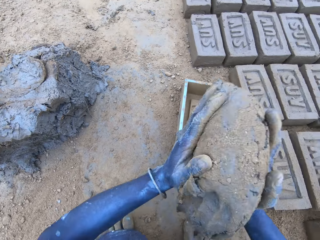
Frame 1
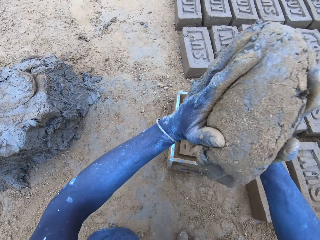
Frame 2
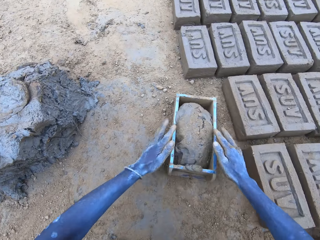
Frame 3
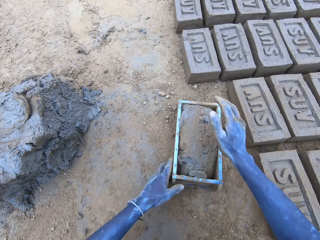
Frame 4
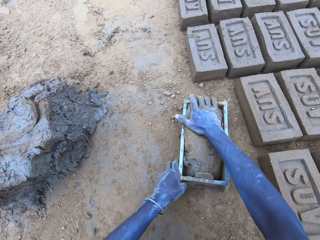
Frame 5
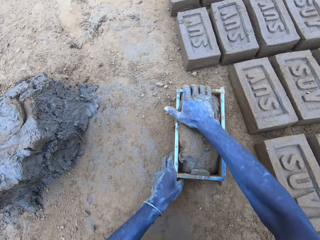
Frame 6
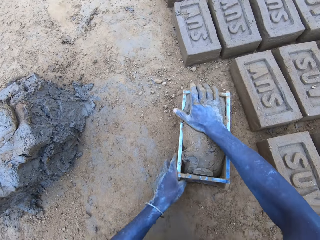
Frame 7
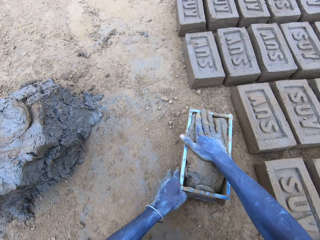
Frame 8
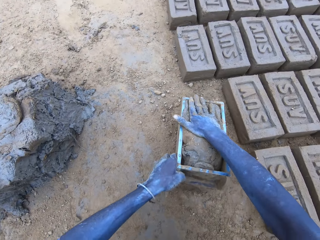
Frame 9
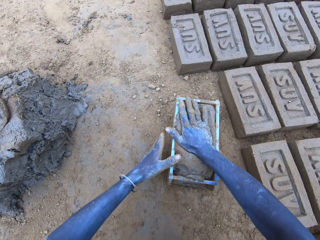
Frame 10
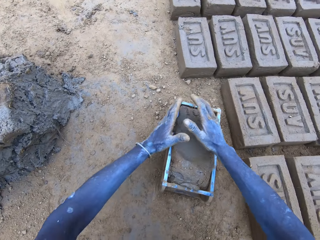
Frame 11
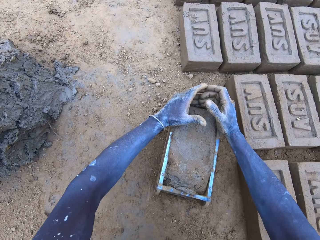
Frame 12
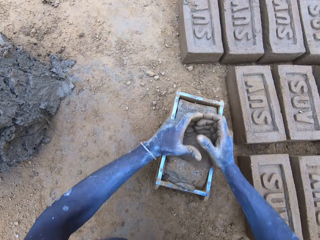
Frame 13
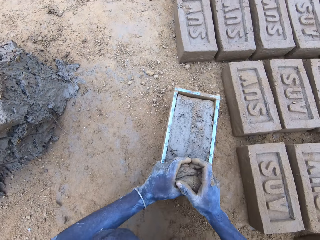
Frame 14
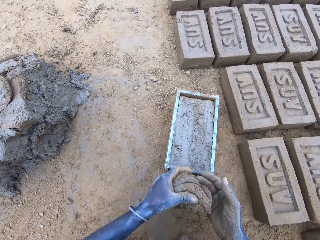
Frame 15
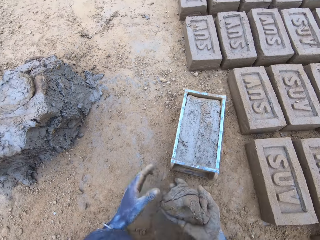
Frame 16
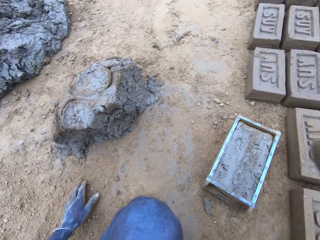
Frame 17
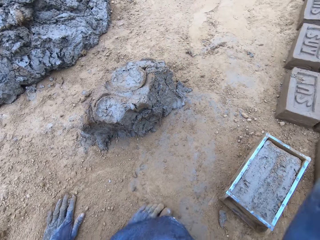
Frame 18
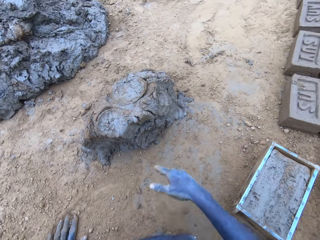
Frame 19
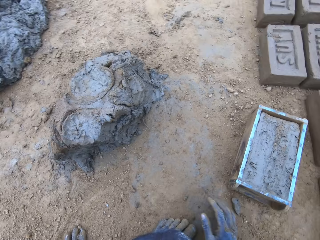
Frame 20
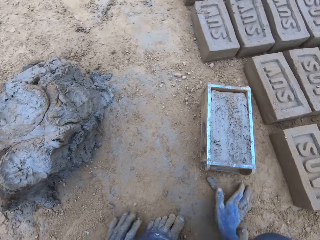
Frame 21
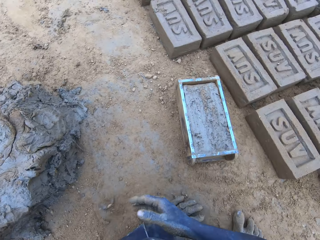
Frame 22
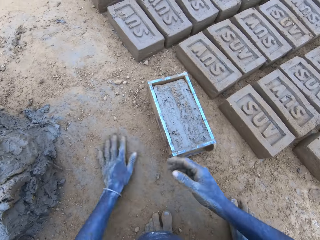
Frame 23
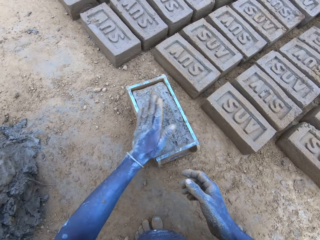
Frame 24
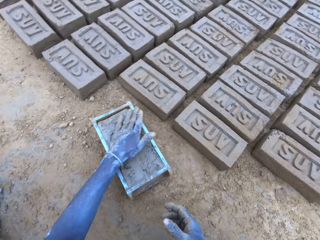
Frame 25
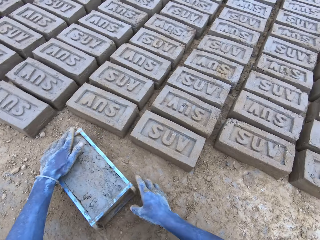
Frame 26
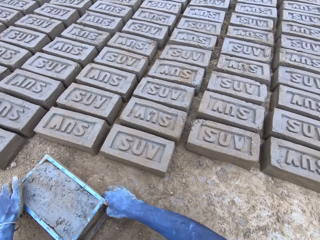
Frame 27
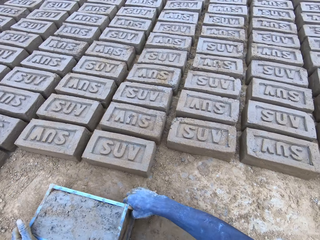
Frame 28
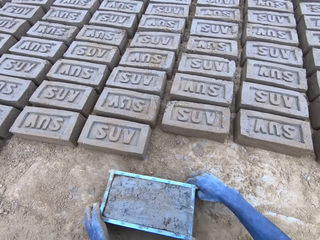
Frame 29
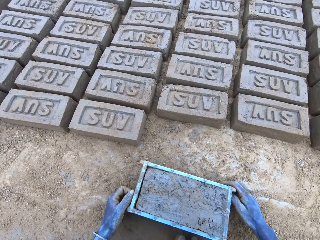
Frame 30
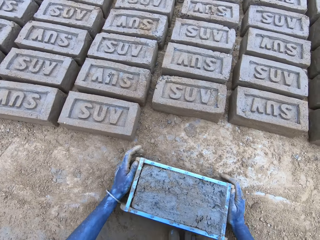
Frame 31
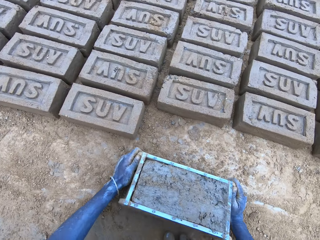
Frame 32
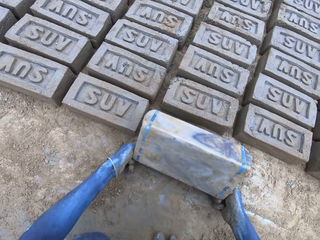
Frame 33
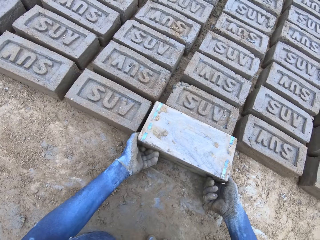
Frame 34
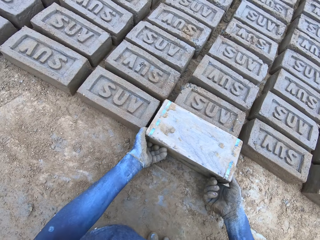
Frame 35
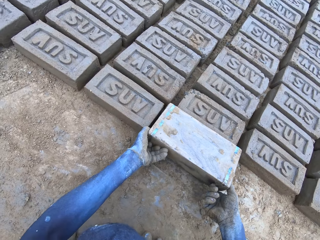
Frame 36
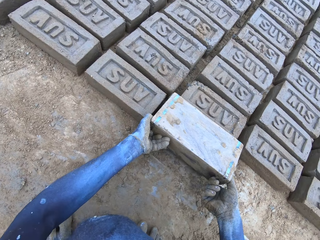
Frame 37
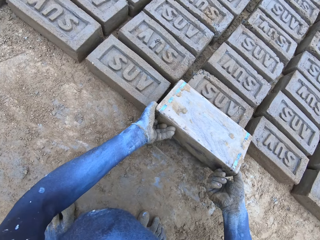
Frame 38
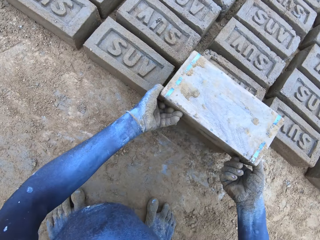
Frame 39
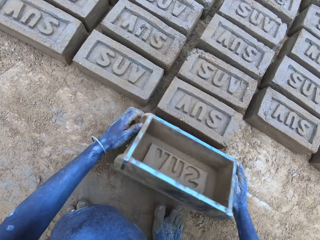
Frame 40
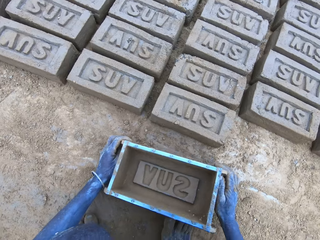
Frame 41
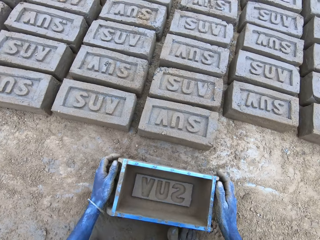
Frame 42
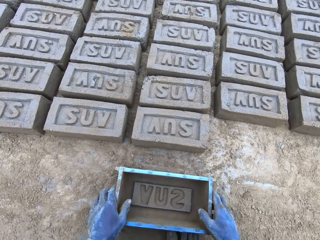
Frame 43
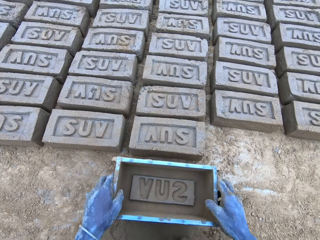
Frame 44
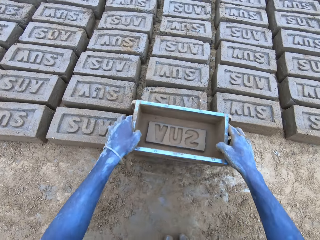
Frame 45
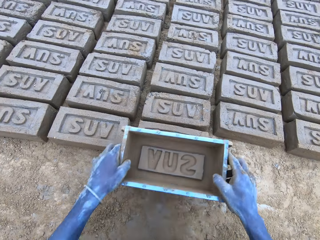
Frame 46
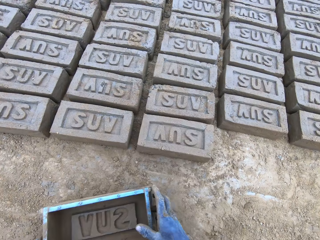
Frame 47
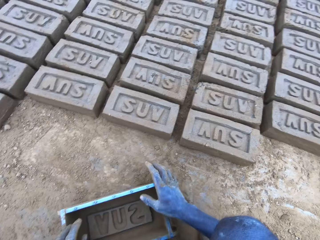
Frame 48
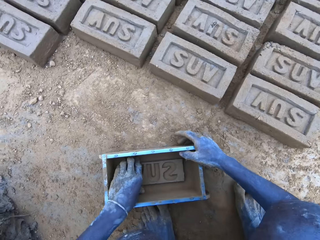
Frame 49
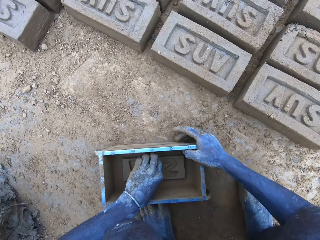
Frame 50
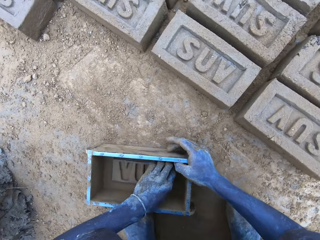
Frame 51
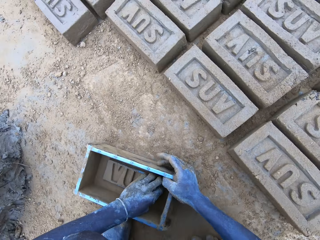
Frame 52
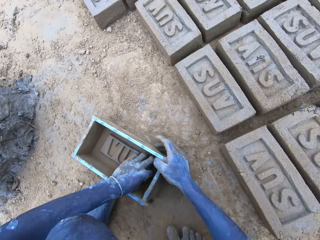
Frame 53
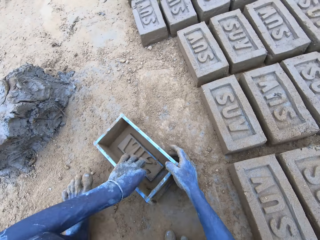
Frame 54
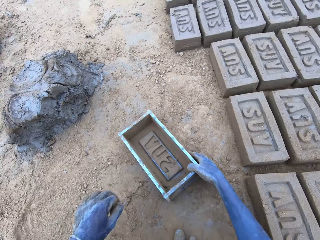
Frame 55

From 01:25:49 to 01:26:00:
The camera wearer lifts the rolled clay. They throw the rolled clay on the clay brick molder or brick mold with both hands. They hit the brick mold on the ground. They adjust the rolled clay with the right hand. They remove the excess clay from the brick mold with both hands. They throw the excess clay with the right hand. They rub both hands on the ground. They tap the clay with the left hand. They lift the clay brick molder. They put the brick on the ground. They roll the clay brick molder upside down with both hands. They lift the clay brick molder. They put down the clay brick molder with both hands. They tap the brick with the clay brick molder. They remove the remaining clay with the left hand.

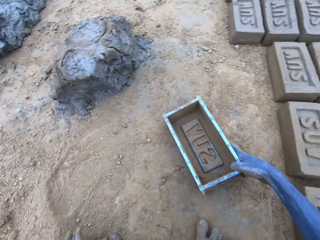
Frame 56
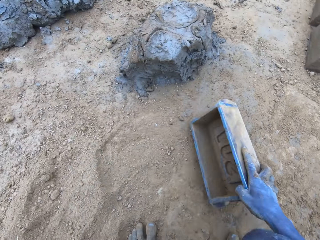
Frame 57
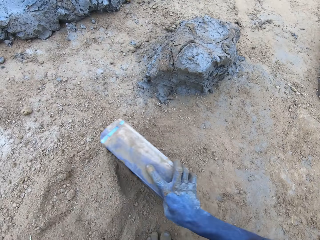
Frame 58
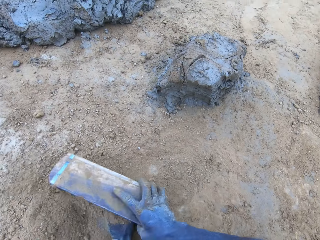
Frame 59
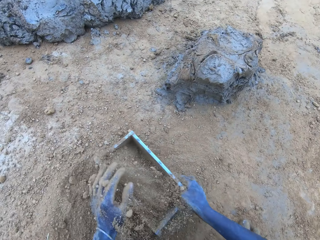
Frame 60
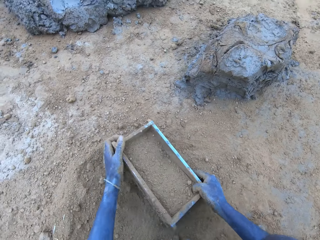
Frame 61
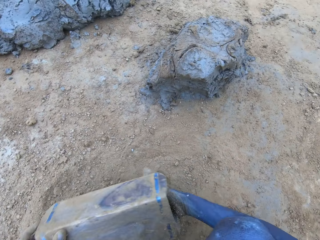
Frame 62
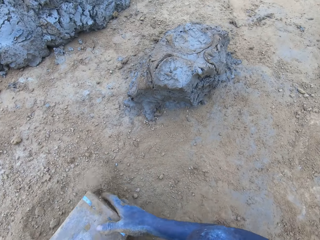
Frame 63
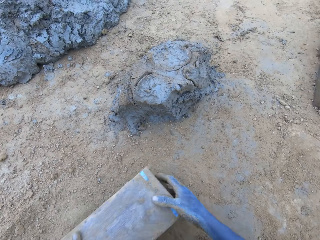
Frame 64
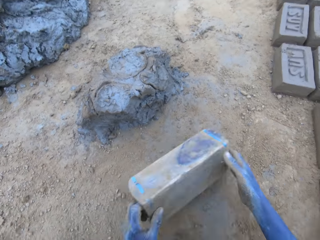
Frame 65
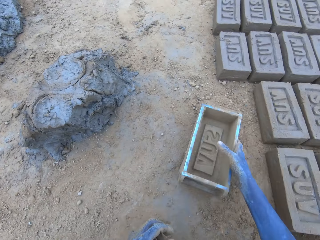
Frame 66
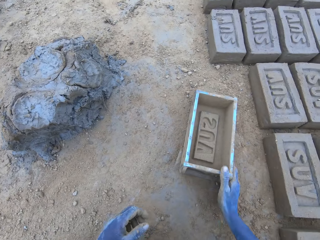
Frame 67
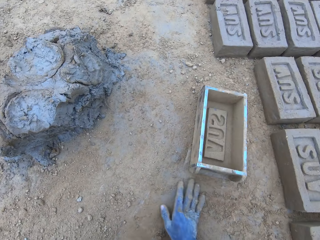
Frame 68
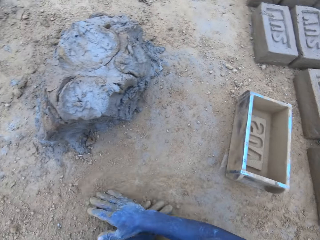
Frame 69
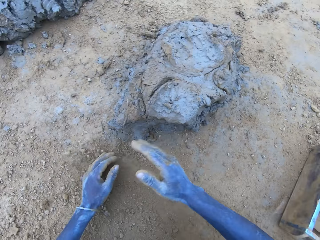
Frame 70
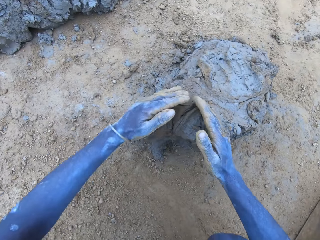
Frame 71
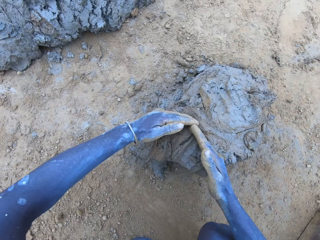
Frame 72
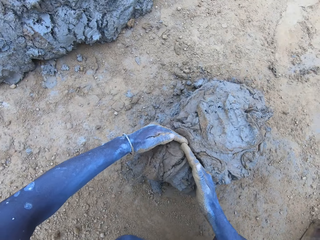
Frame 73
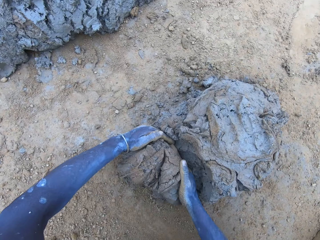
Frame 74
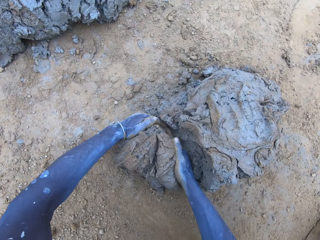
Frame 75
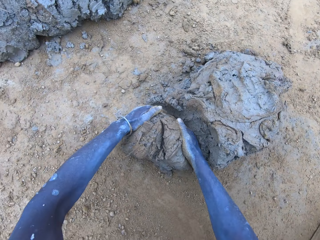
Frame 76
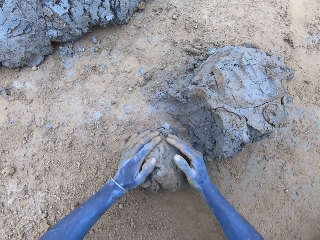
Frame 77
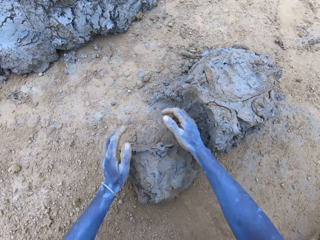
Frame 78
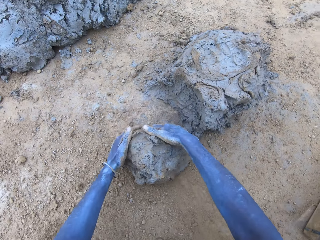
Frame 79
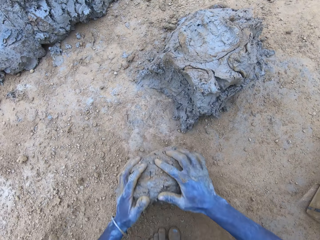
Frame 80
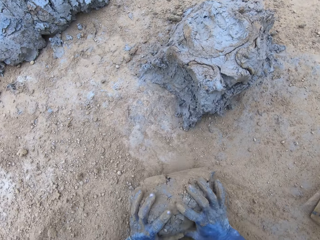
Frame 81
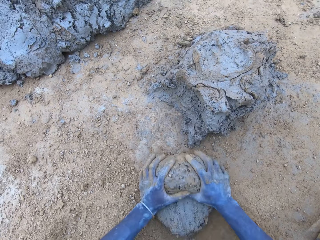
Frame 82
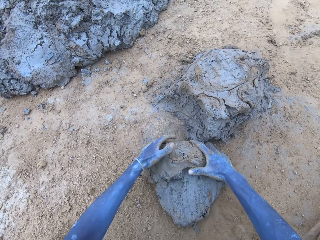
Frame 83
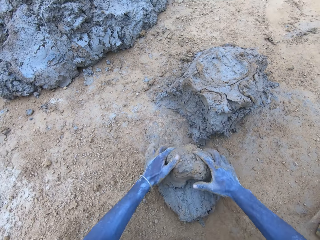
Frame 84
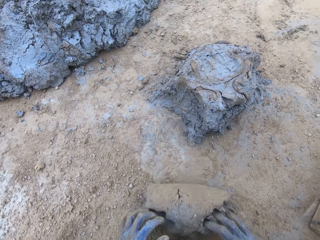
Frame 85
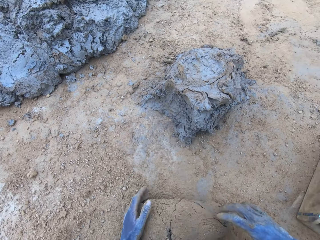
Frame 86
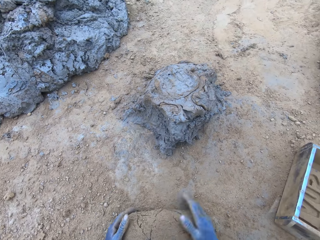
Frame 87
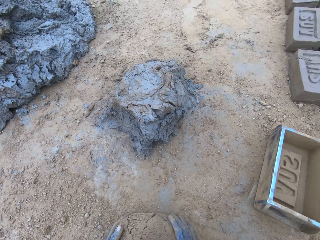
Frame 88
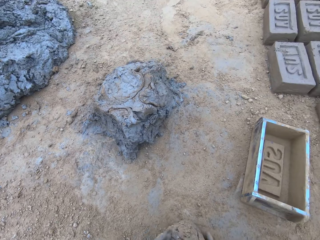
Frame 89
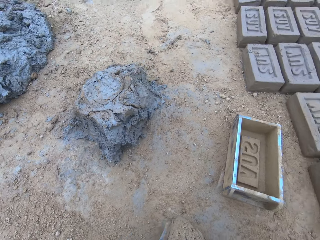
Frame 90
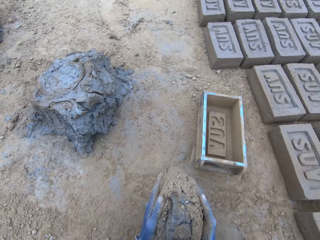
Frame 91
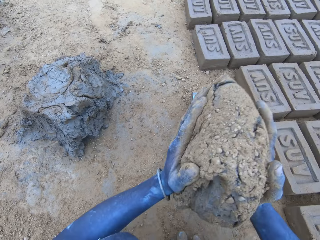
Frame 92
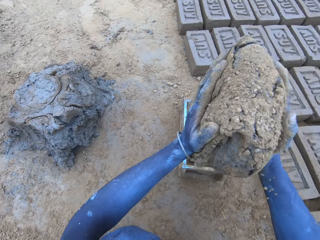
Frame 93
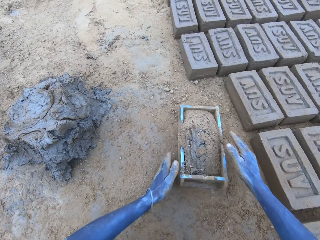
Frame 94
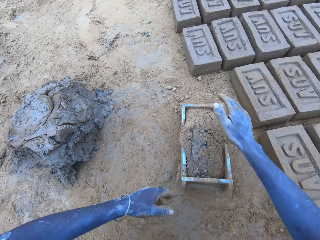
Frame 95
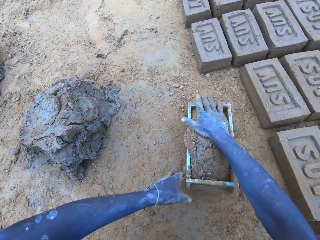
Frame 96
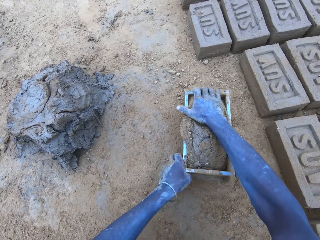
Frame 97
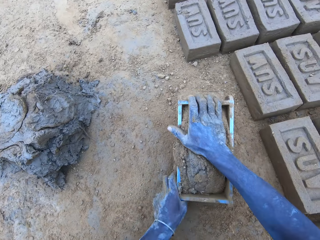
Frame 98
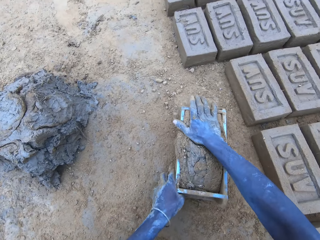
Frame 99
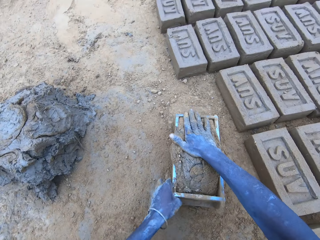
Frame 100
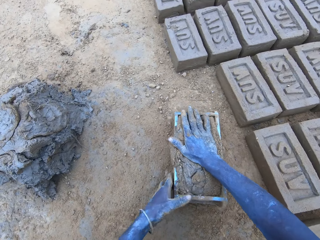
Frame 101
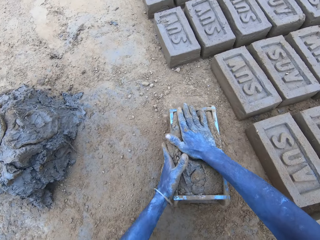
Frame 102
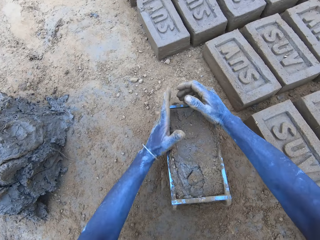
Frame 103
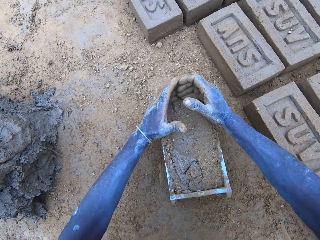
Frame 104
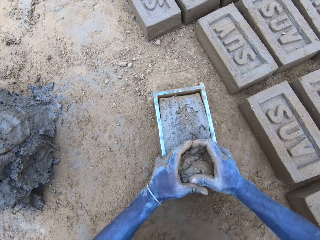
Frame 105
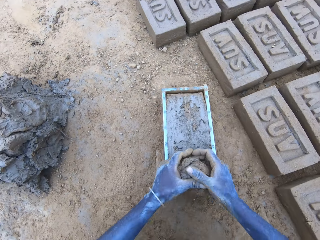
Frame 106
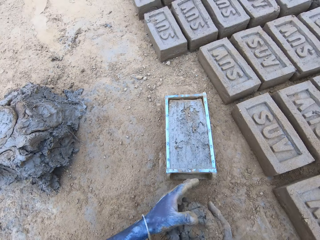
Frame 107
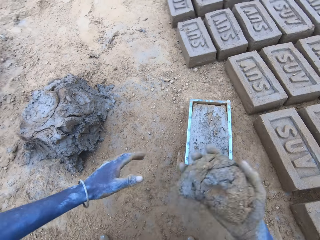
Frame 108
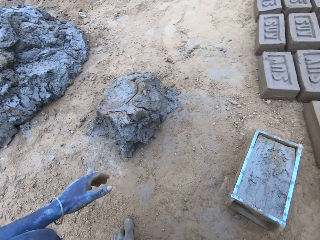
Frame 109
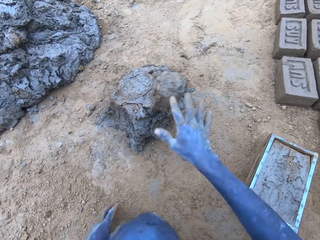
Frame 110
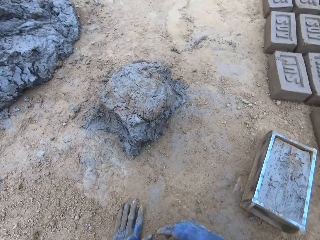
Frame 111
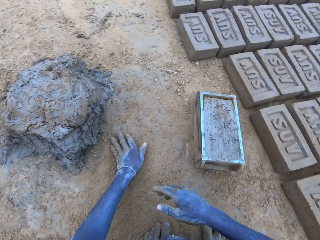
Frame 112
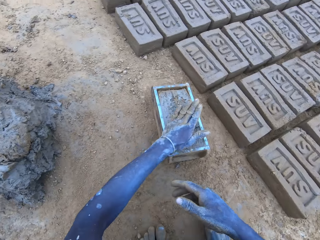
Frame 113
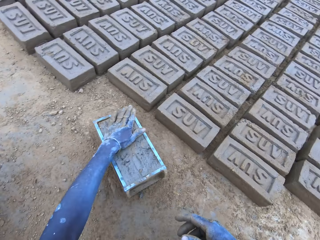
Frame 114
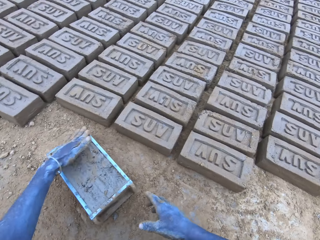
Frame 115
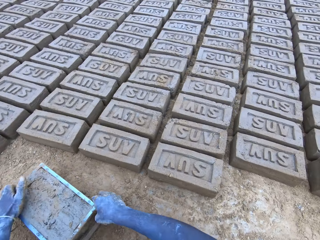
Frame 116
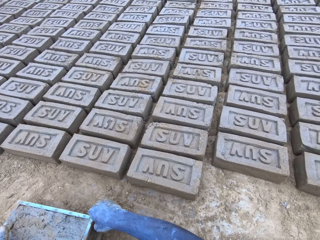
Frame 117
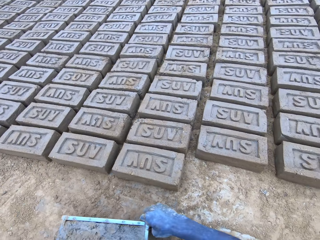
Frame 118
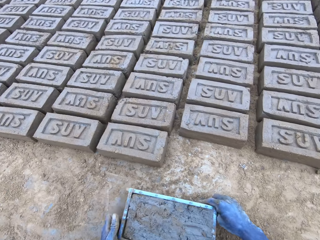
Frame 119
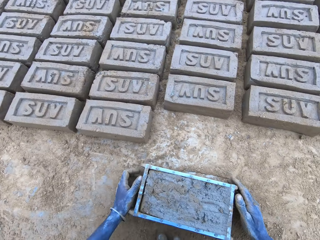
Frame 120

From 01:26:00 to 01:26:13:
The camera wearer scoops soil with the clay brick molder or brick mold. He pours the soil on the ground. He puts the clay brick molder down with his right hand. He rubs both hands on the ground. He slices clay with both hands. He rolls the clay on the ground with both hands. He lifts the rolled clay. He throws the rolled clay on the clay brick molder with both hands. He adjusts the rolled clay with his right hand. He hits the brick mold on the ground. He removes the excess clay from the brick mold with both hands. He throws the excess clay with his right hand. He rubs his left hand on the ground. He taps the clay with his left hand. He holds the clay brick molder with both hands. He puts the brick on the ground.
